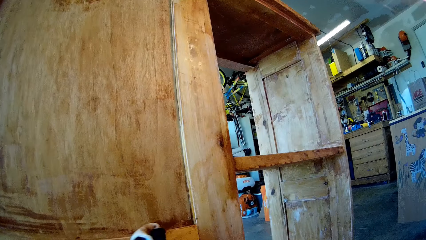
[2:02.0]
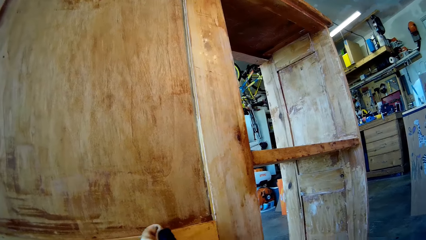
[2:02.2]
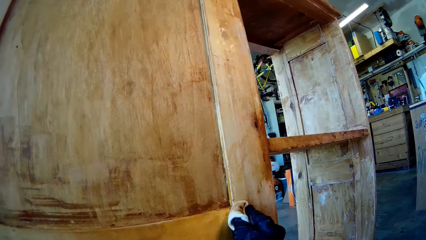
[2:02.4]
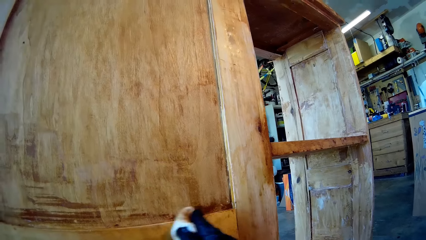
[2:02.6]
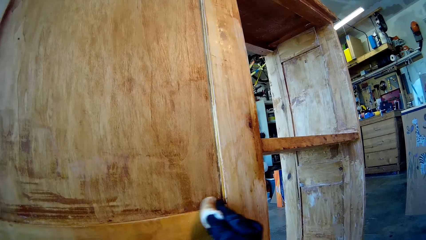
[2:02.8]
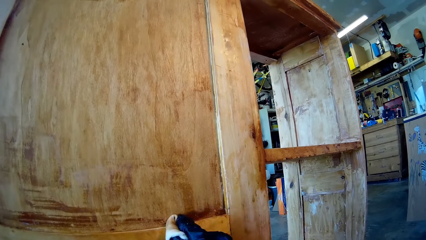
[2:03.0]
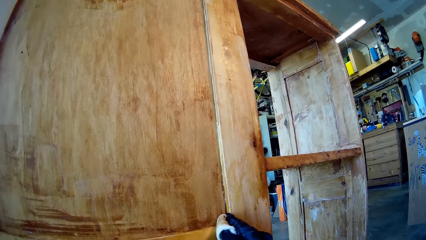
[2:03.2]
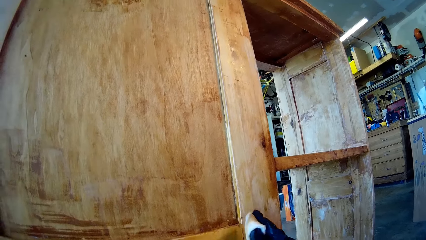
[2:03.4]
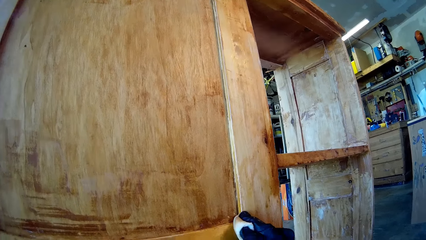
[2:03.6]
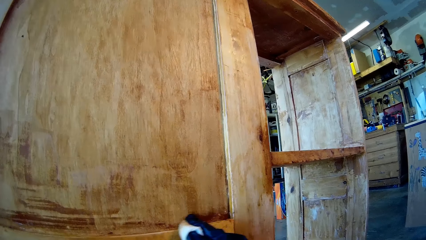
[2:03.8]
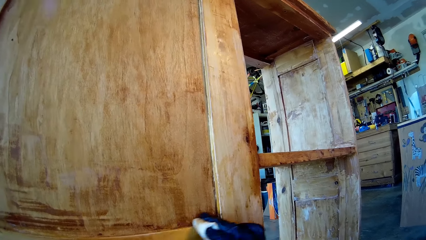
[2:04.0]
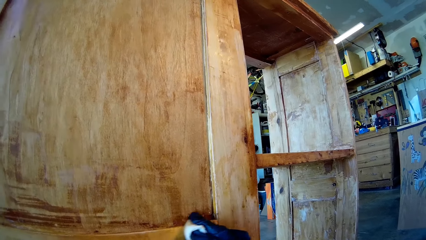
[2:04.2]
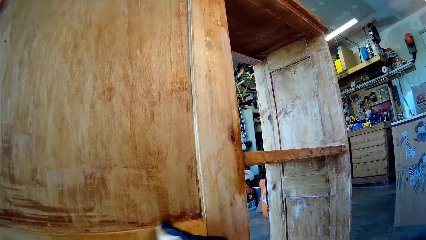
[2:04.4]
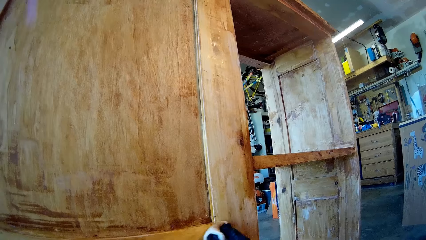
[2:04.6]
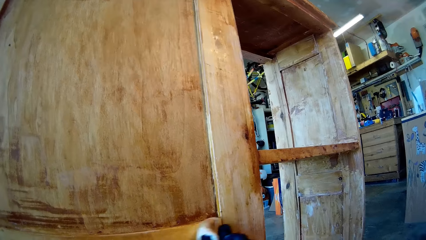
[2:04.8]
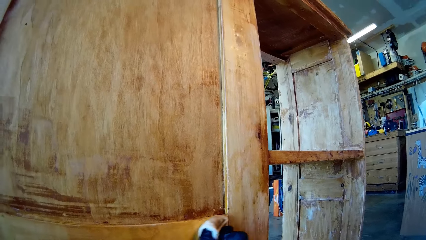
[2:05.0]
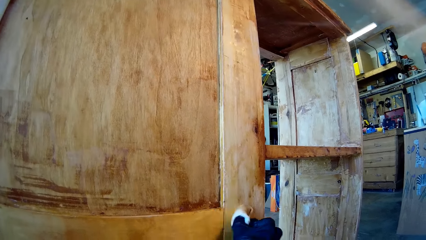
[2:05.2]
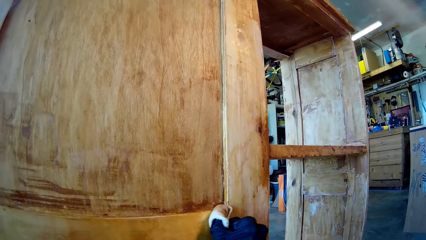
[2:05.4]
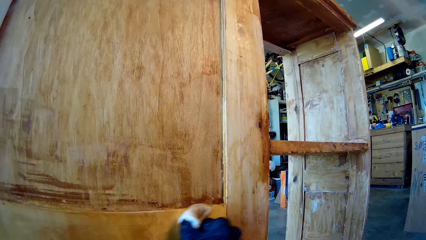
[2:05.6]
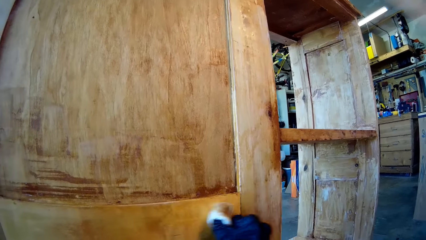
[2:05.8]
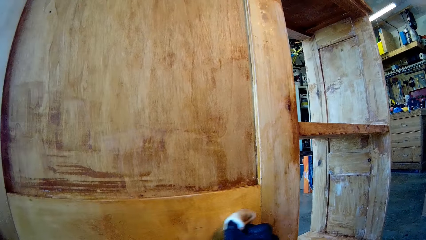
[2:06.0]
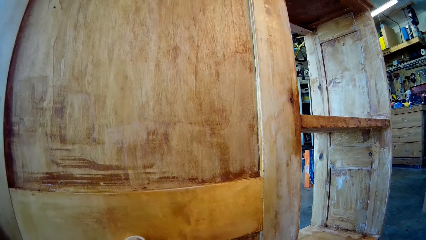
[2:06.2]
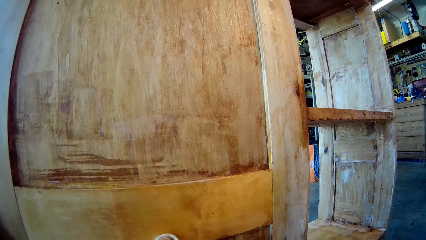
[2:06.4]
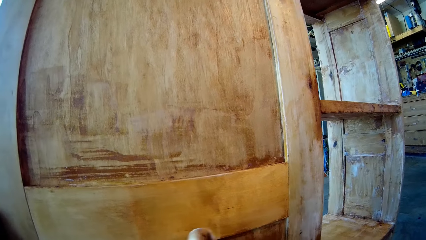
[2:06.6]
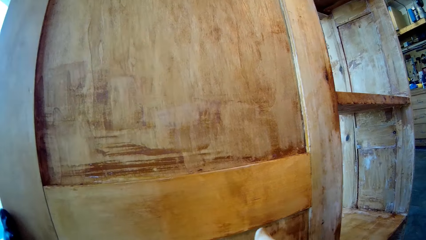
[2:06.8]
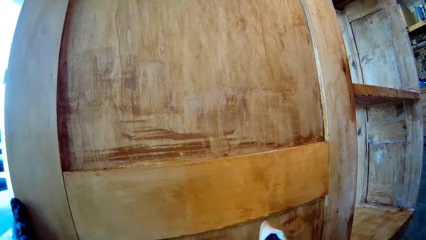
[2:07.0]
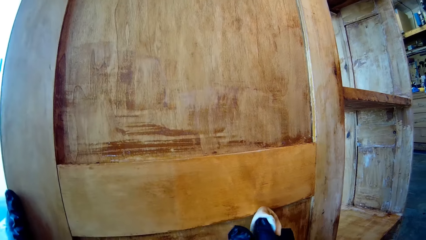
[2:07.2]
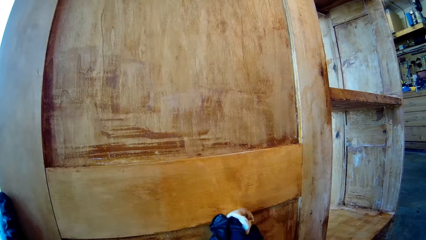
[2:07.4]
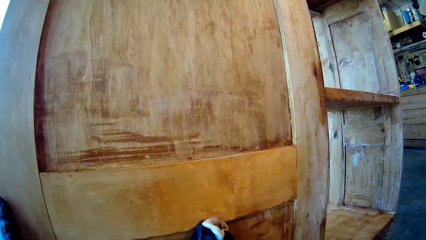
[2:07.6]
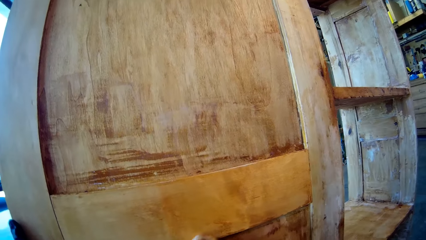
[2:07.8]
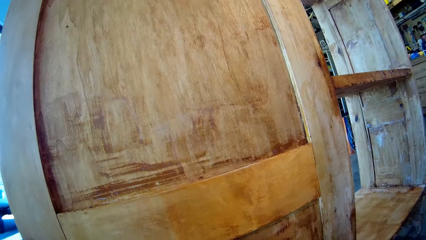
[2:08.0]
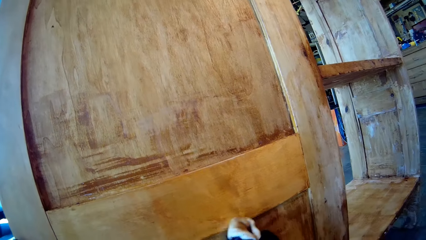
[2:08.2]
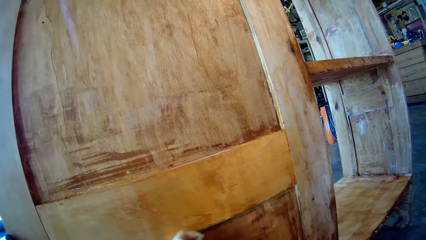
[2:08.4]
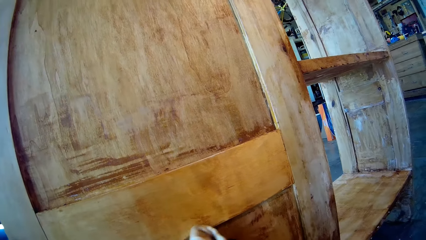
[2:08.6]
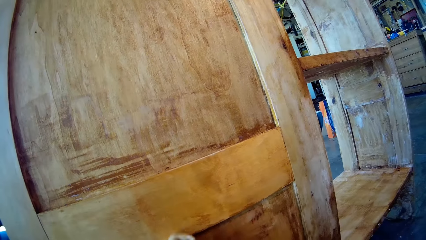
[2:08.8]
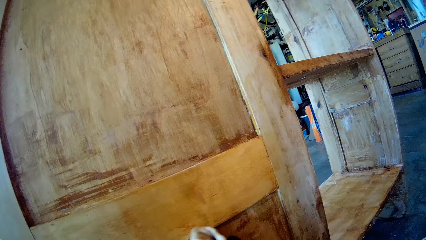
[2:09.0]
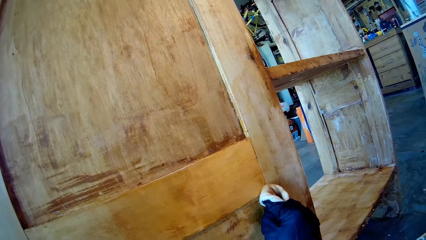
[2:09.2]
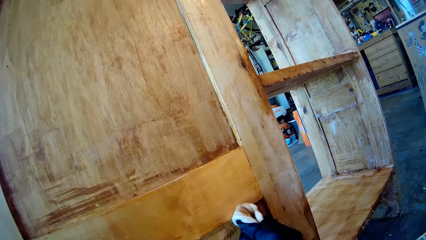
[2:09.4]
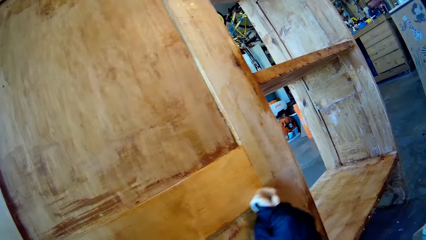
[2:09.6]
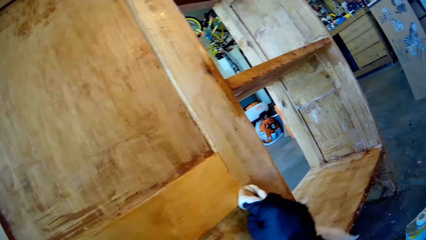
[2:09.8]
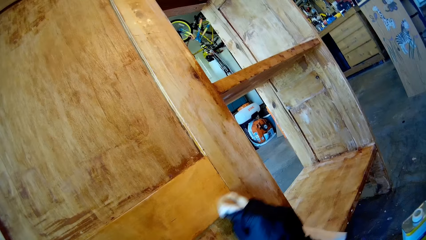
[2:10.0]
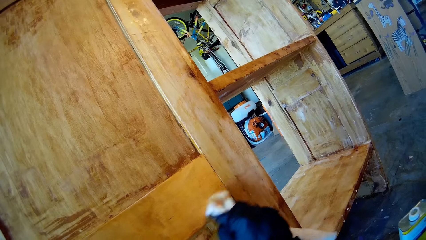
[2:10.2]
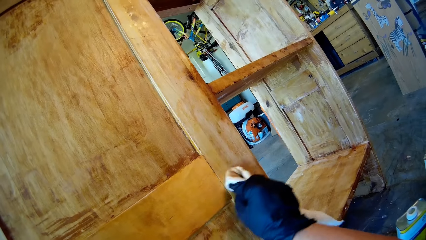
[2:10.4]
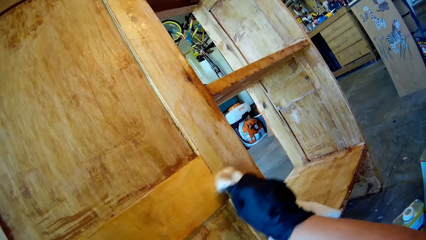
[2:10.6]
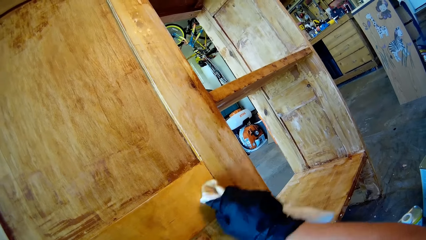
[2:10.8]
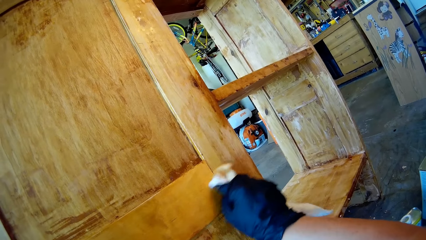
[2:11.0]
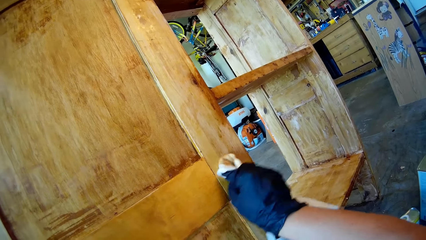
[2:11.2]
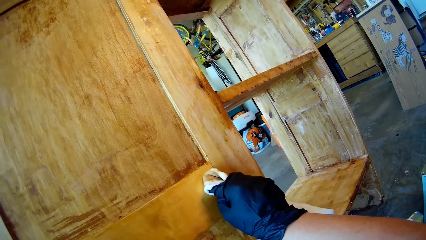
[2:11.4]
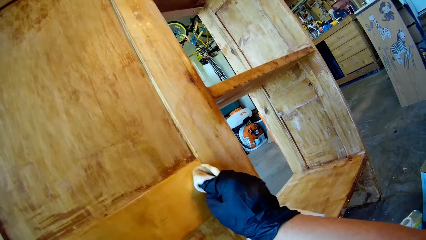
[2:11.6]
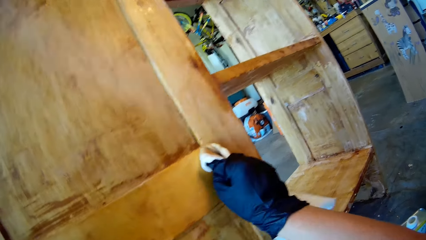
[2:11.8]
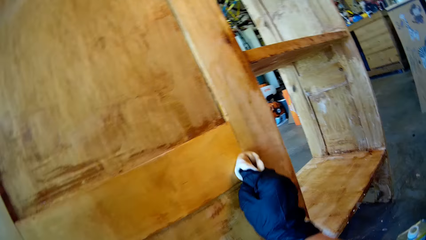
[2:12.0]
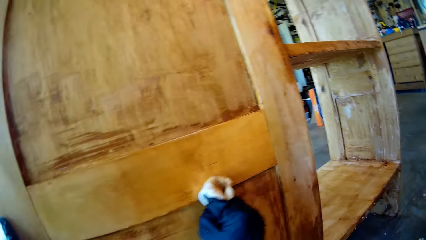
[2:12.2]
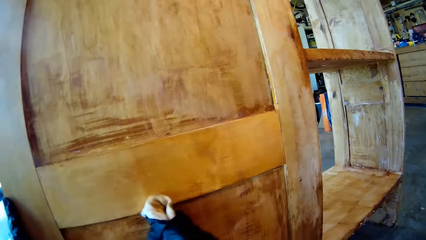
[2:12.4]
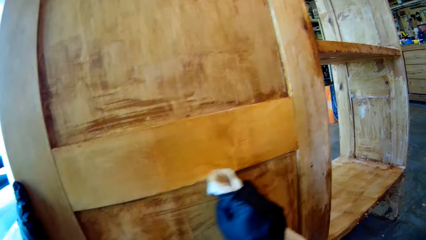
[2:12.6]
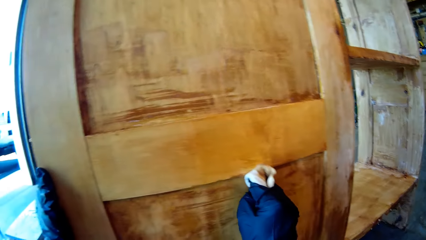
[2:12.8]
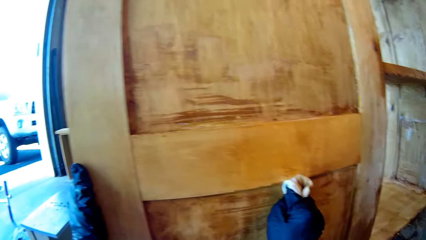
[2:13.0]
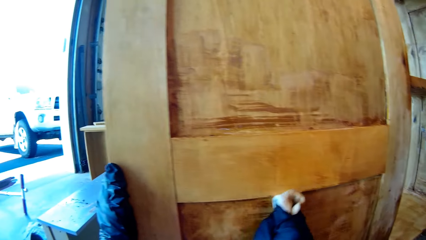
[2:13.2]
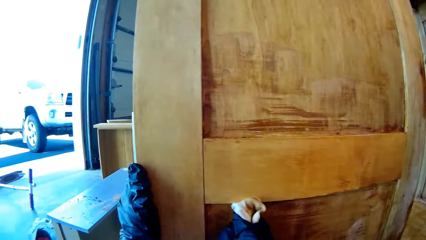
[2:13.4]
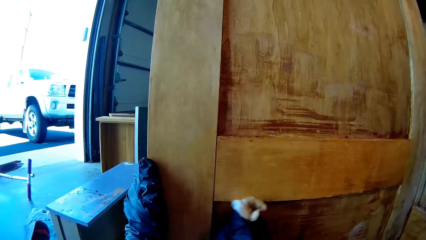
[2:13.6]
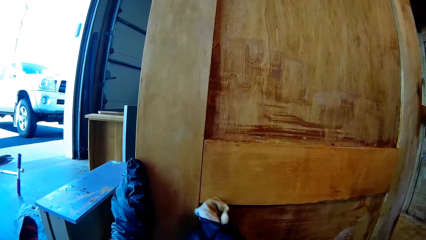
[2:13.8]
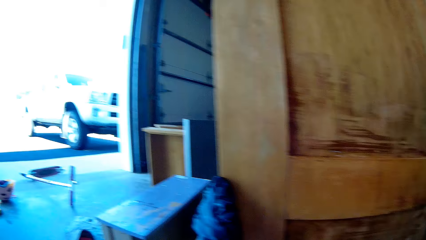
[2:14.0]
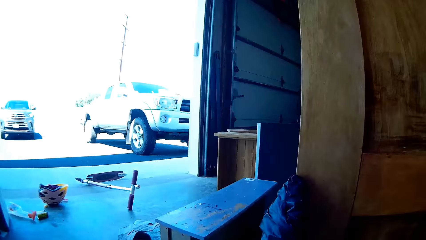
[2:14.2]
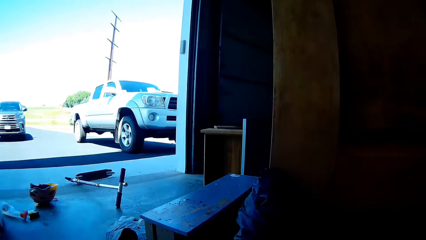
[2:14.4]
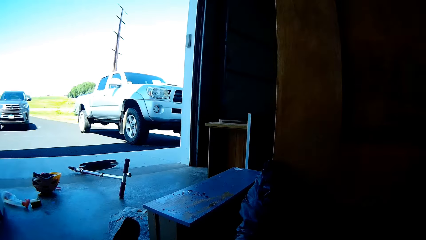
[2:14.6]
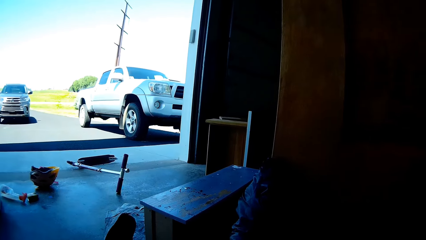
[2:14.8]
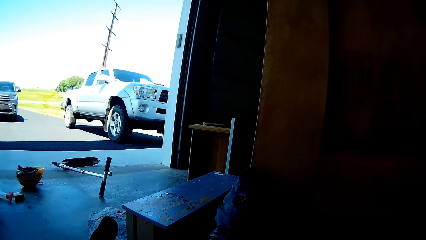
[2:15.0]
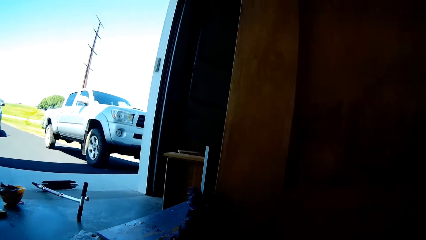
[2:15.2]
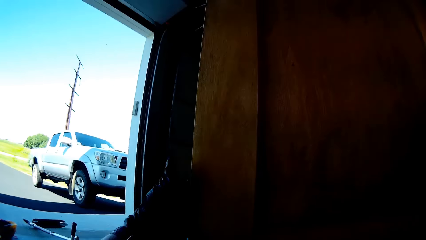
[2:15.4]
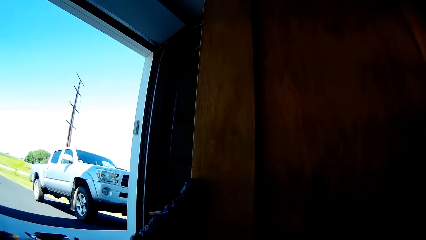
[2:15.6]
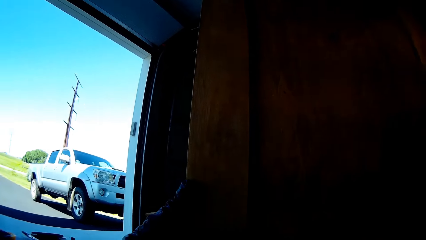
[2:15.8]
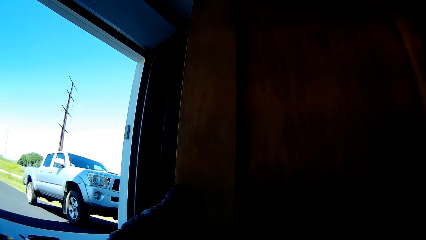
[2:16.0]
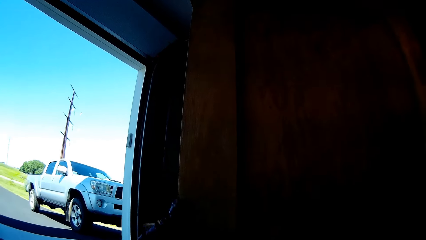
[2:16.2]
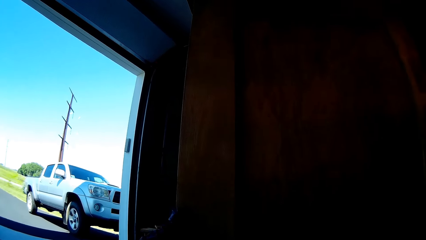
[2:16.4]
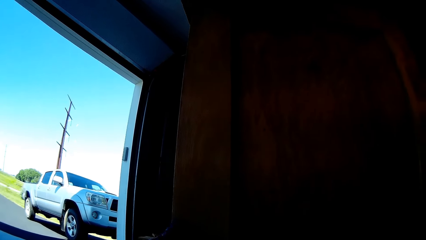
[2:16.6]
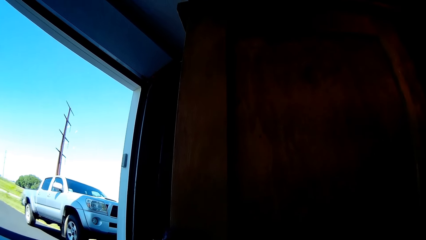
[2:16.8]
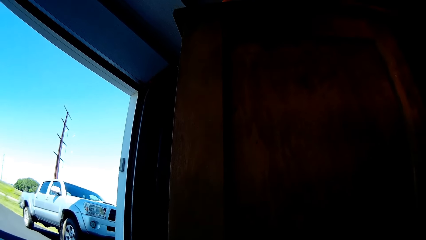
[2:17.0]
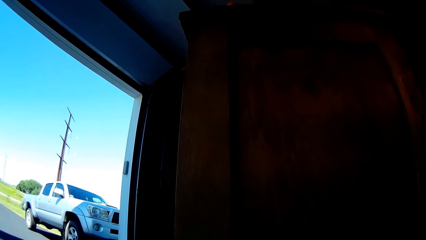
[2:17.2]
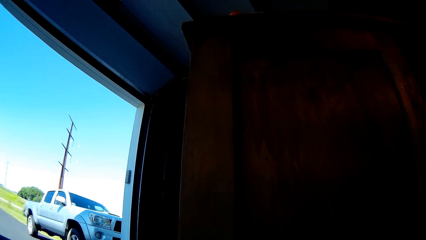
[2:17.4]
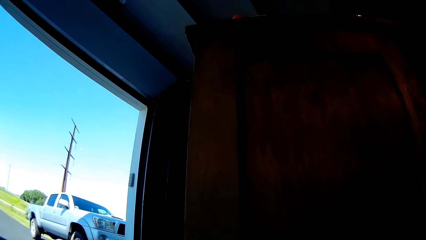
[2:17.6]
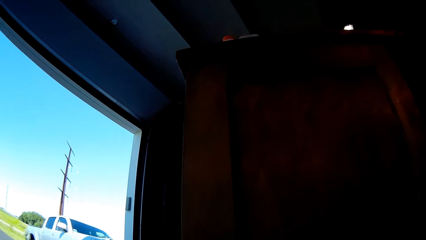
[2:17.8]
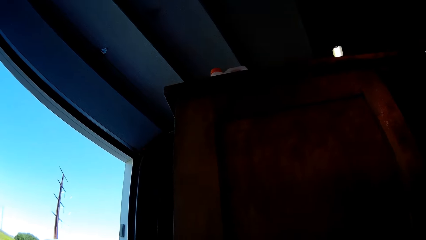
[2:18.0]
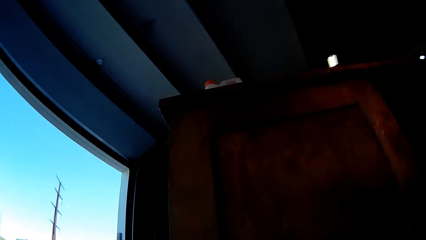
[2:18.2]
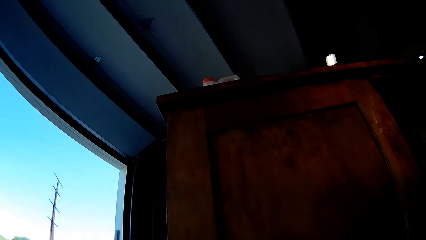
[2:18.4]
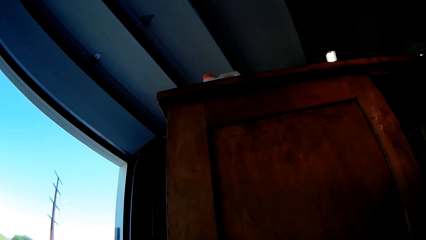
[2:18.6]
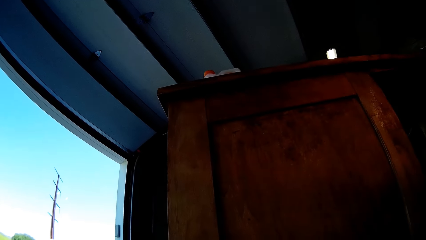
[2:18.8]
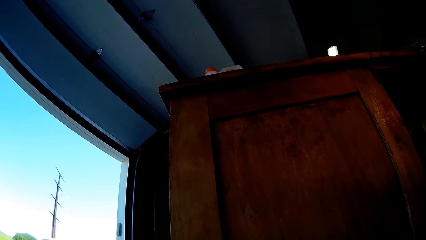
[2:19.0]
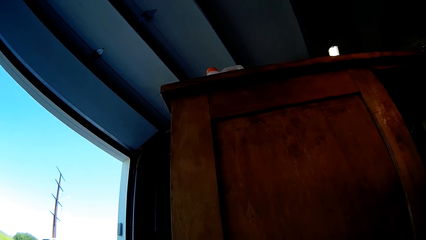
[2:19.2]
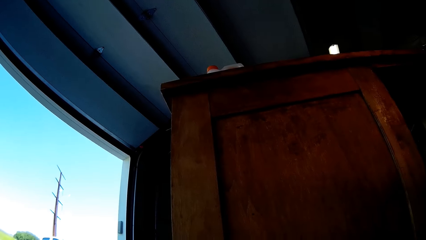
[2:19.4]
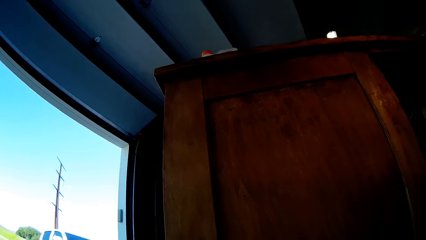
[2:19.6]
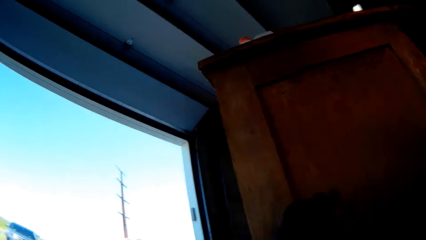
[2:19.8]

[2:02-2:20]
The camera wearer wipes the wood furniture. She moves her hand on the cupboard.
